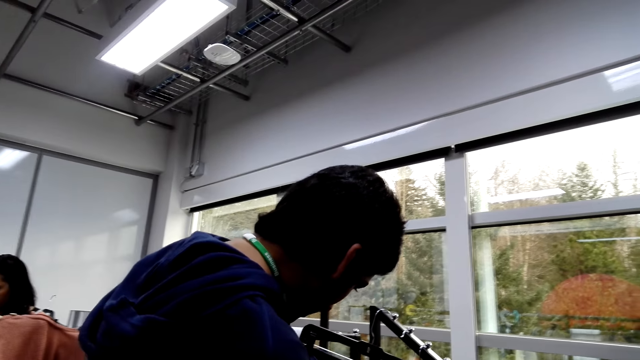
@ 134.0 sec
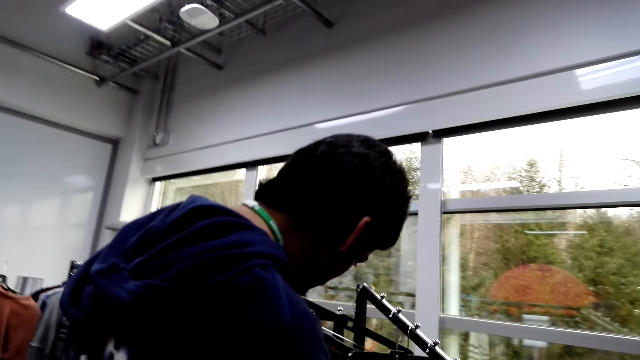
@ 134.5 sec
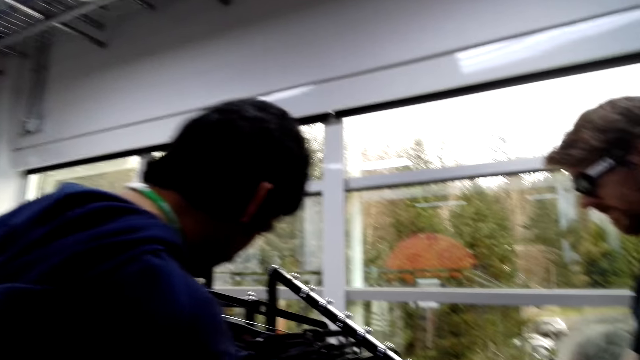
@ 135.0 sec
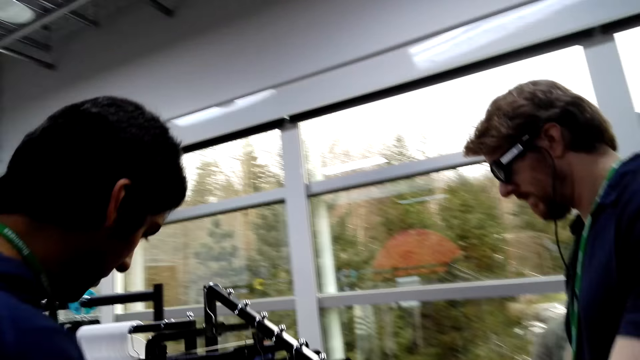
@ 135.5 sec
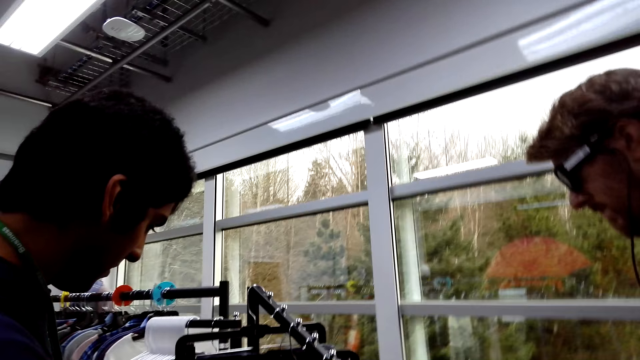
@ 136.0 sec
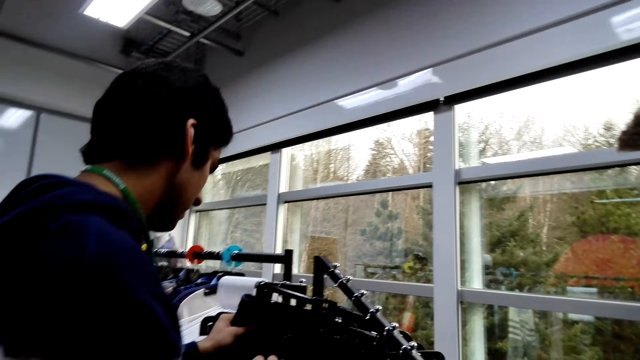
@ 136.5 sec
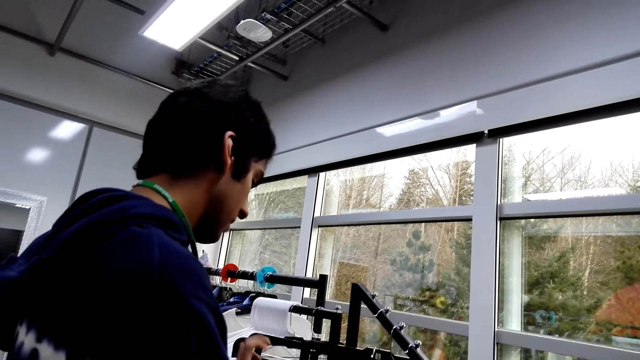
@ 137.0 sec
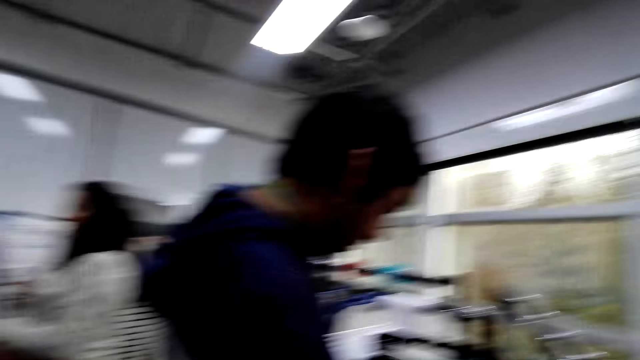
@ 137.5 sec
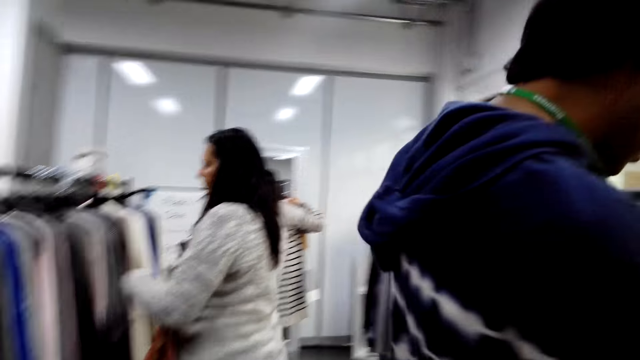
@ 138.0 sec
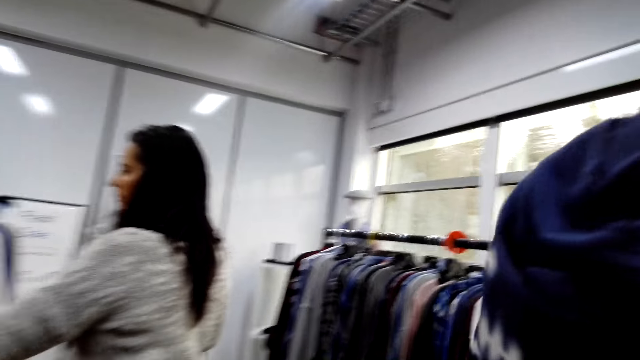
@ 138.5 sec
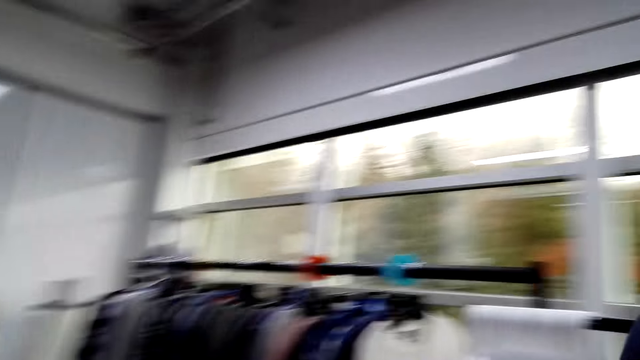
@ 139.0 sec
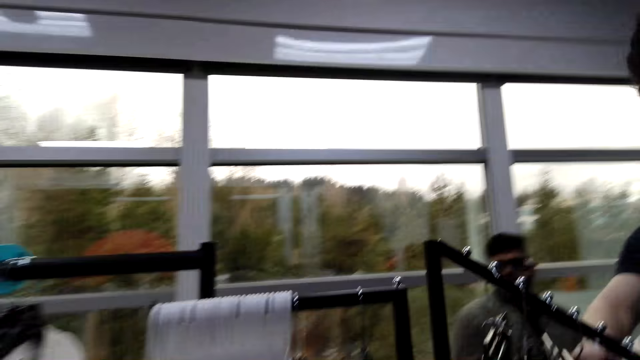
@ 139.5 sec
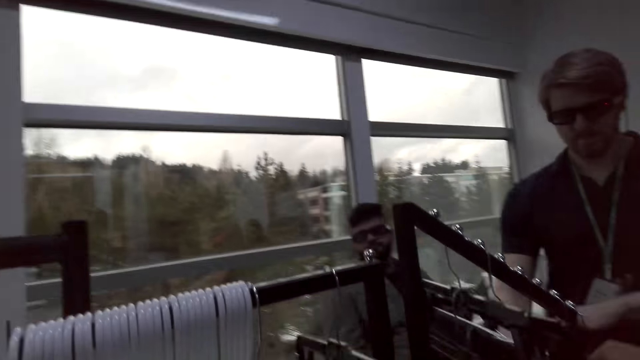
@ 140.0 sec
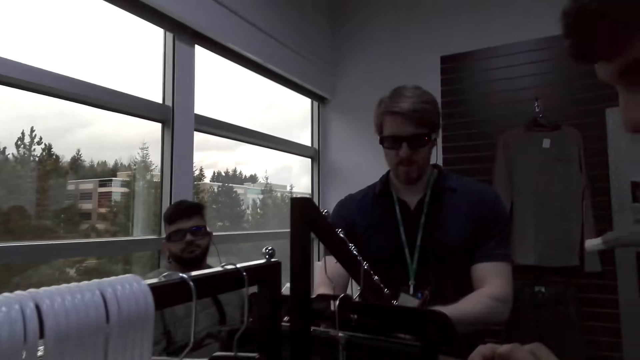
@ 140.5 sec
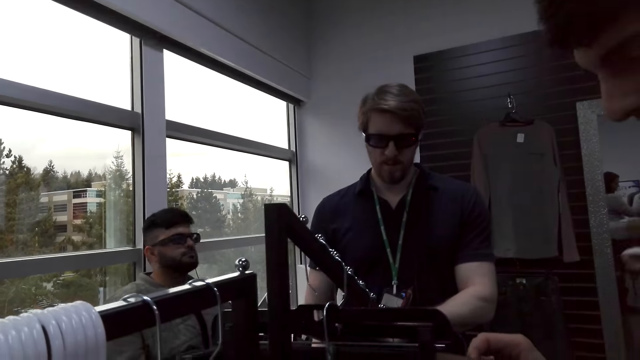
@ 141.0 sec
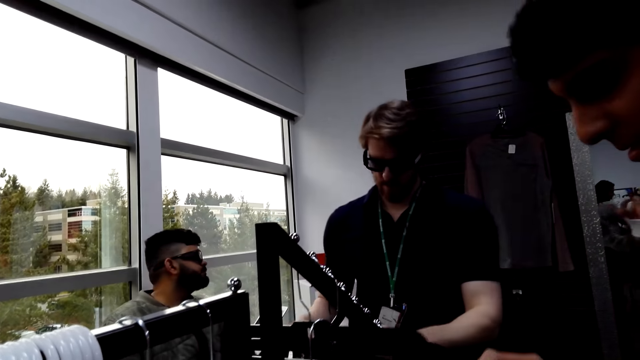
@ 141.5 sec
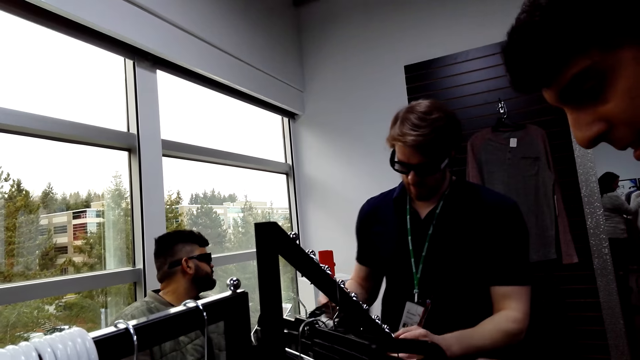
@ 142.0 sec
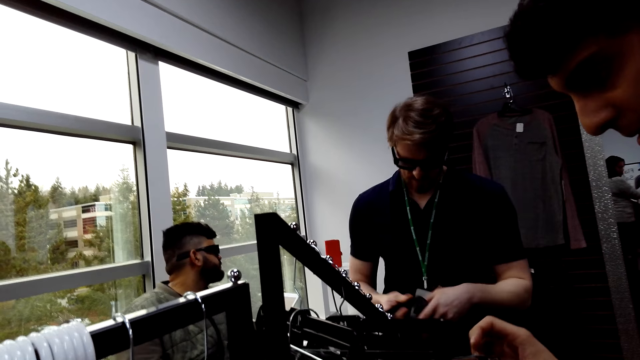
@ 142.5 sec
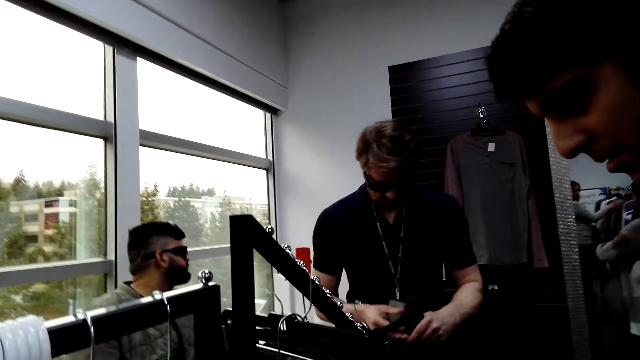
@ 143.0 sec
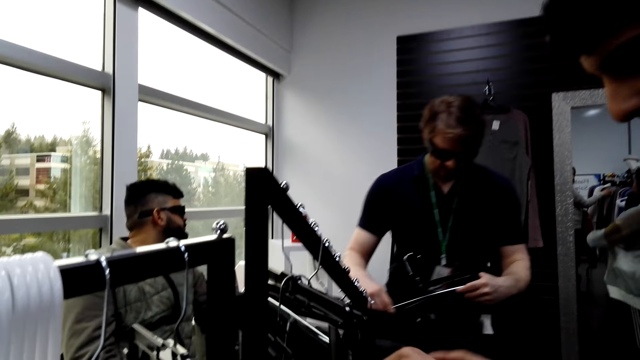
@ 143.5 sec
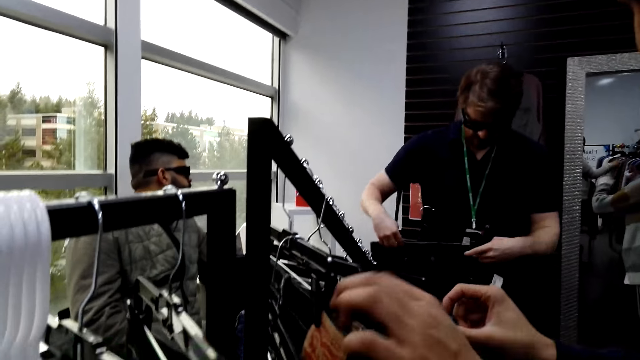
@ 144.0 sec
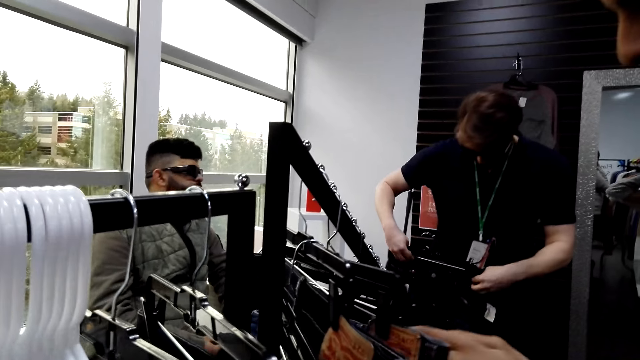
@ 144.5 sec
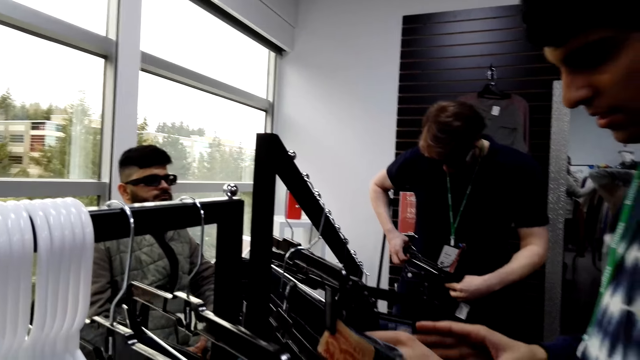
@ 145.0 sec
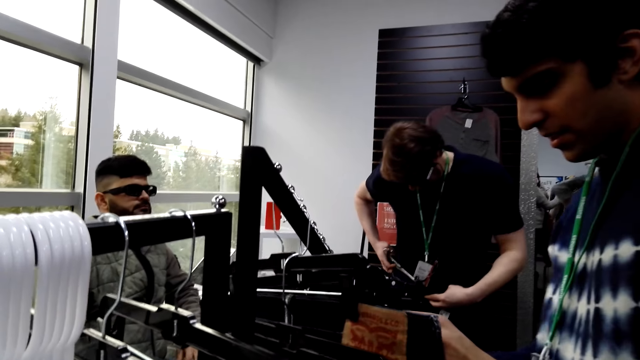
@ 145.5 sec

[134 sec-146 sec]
A man is looking at the trousers too. The camera wearer talks to the man.

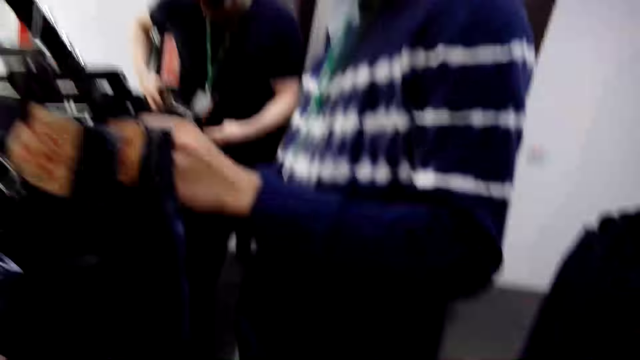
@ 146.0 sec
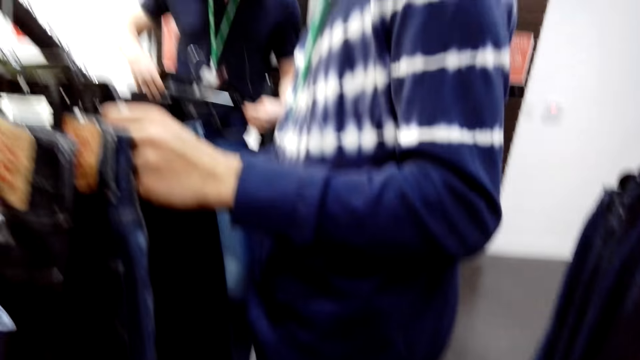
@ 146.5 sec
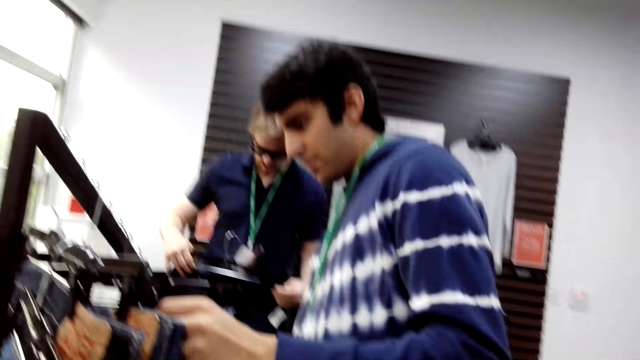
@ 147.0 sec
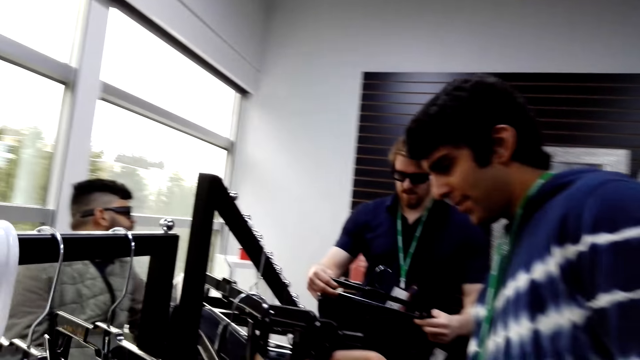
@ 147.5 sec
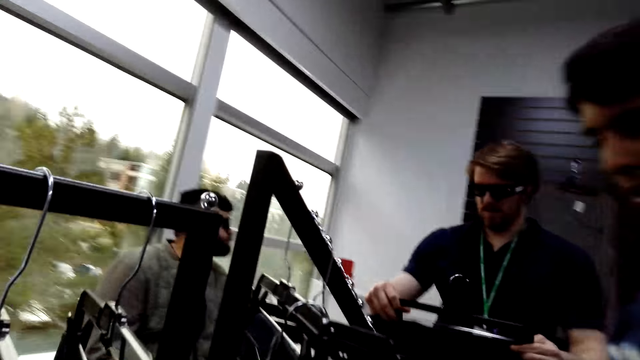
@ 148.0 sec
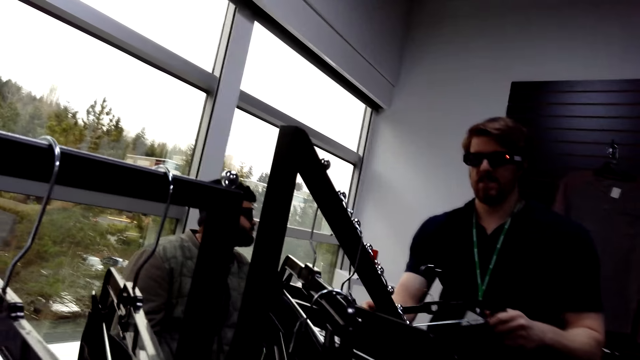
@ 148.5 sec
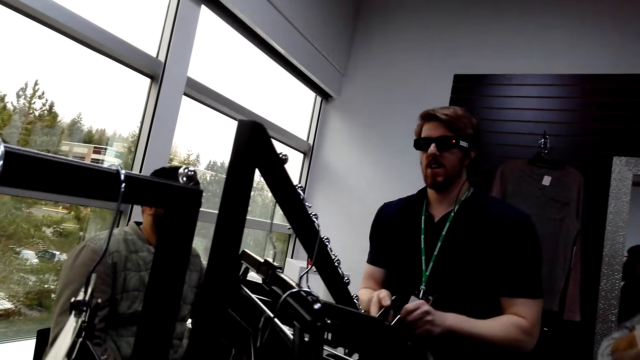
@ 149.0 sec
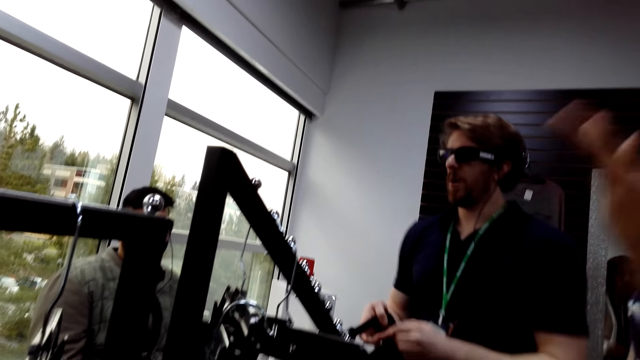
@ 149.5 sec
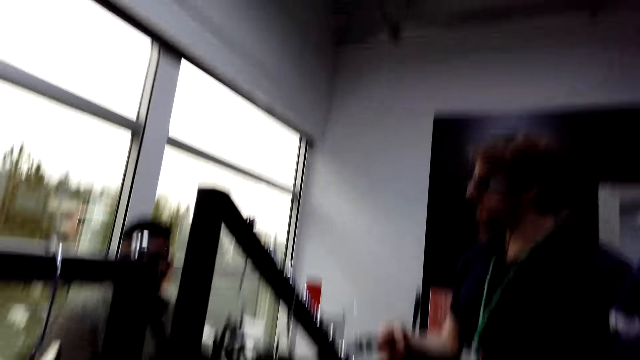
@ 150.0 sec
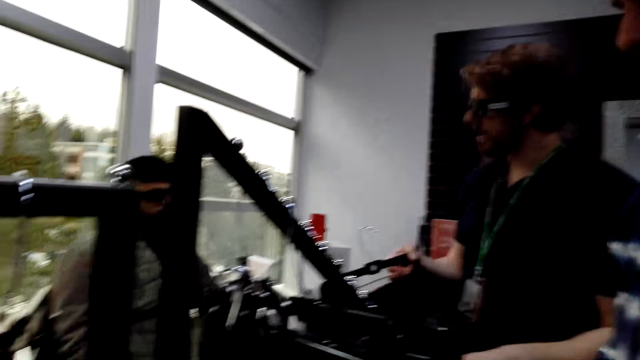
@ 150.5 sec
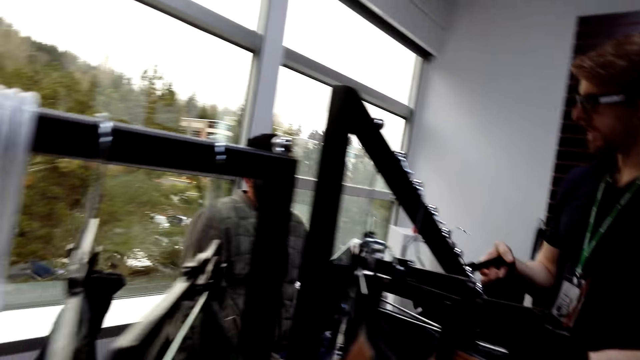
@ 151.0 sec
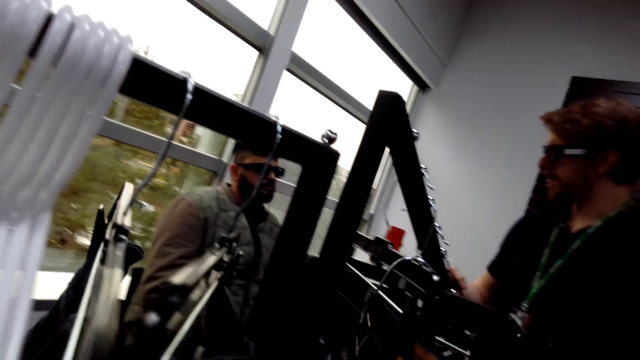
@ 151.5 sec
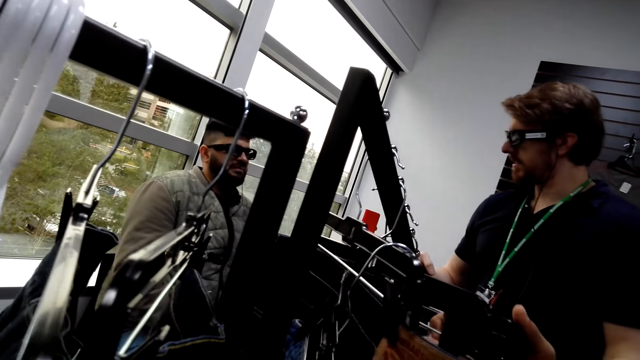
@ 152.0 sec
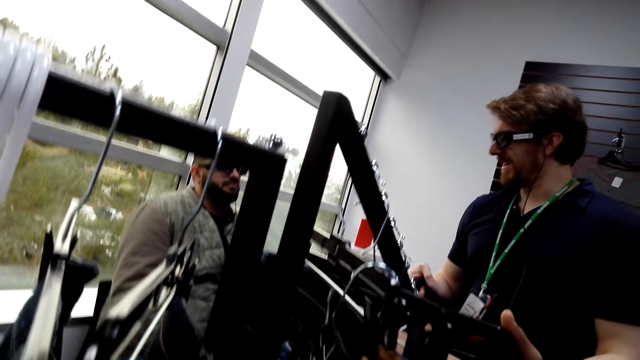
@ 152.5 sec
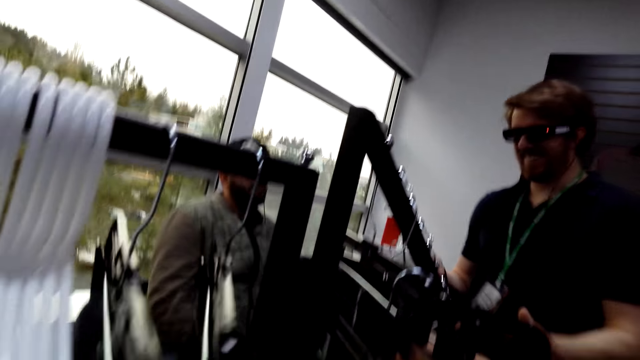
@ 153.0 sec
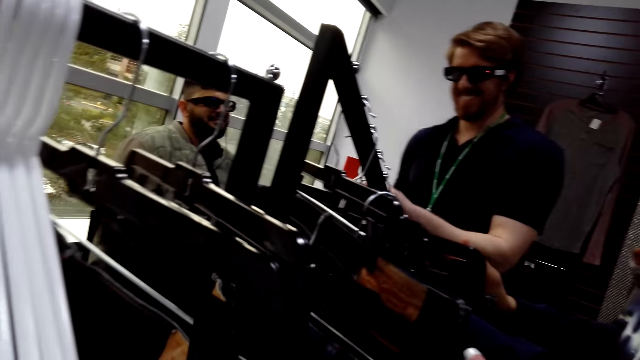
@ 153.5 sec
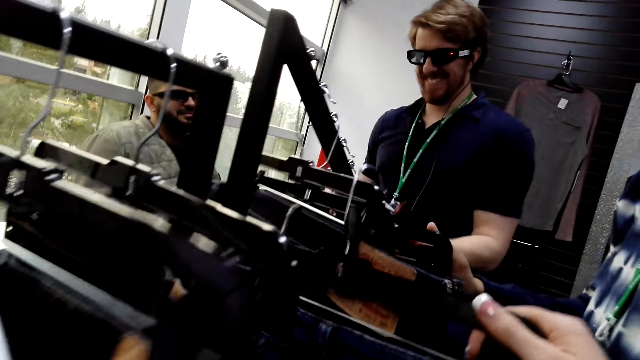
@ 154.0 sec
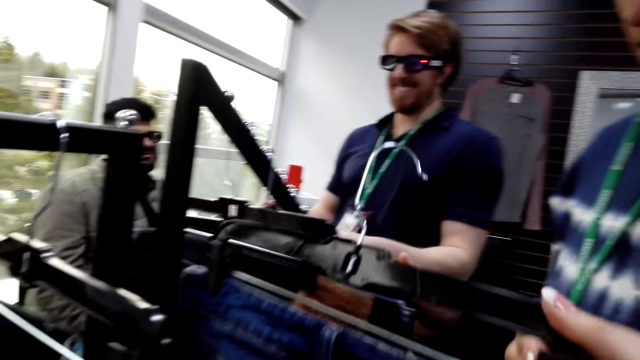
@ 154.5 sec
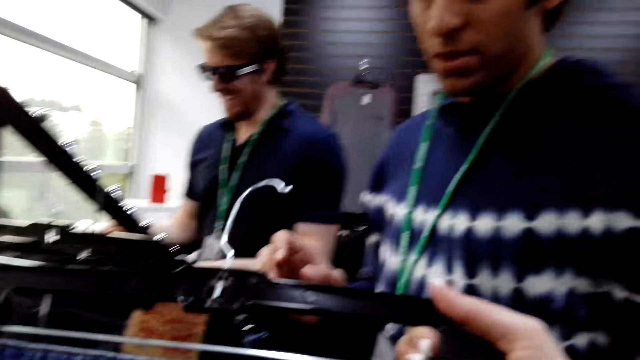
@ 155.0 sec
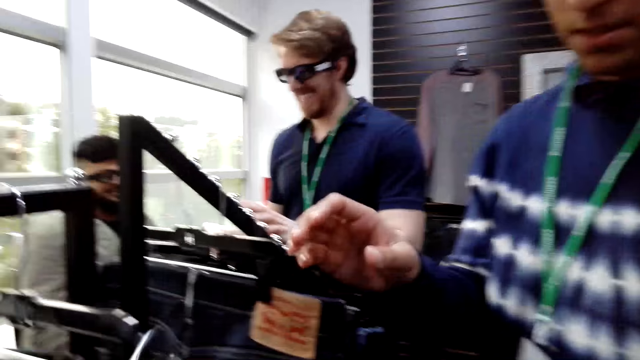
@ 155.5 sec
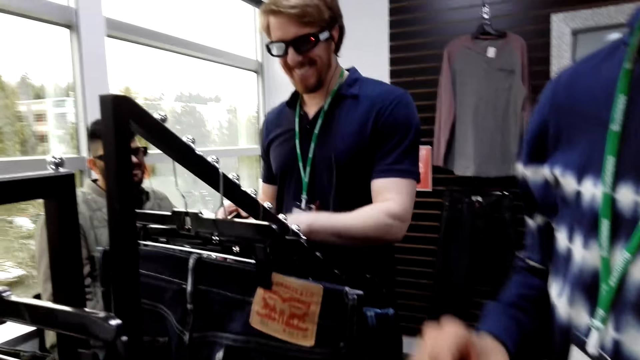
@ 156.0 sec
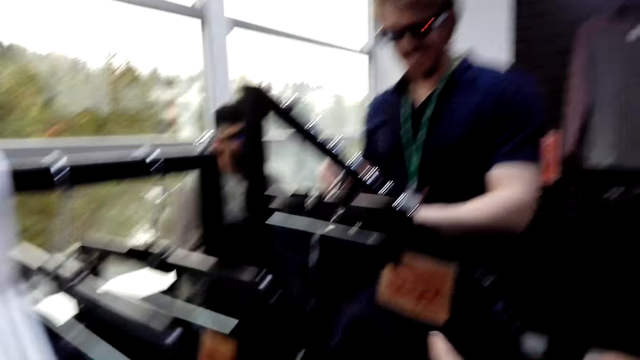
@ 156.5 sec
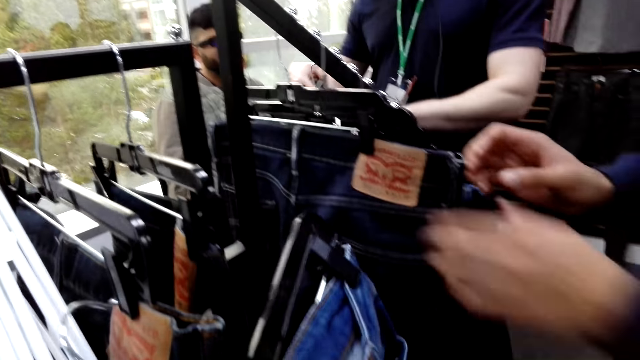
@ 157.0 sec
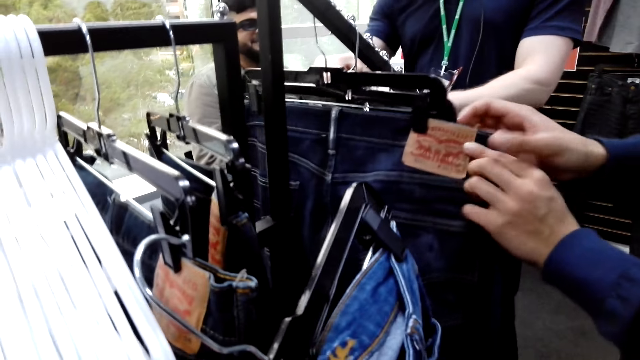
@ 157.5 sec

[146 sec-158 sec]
A man looks at the jeans.
